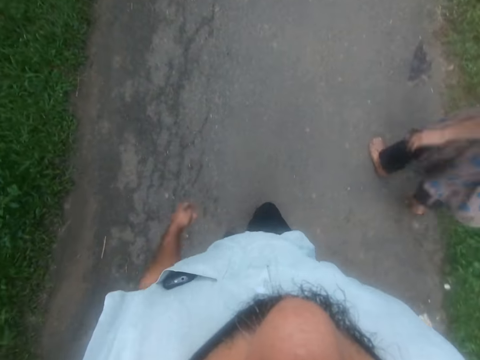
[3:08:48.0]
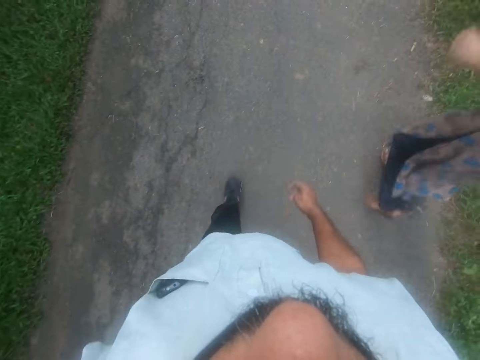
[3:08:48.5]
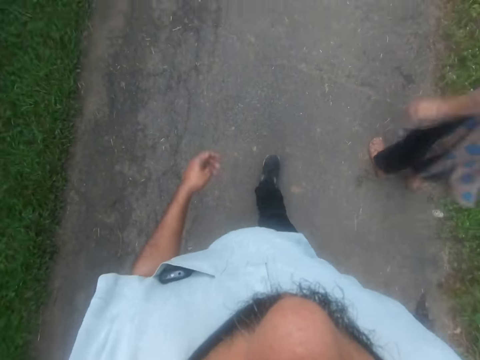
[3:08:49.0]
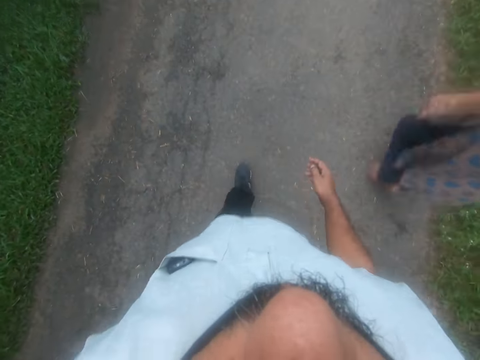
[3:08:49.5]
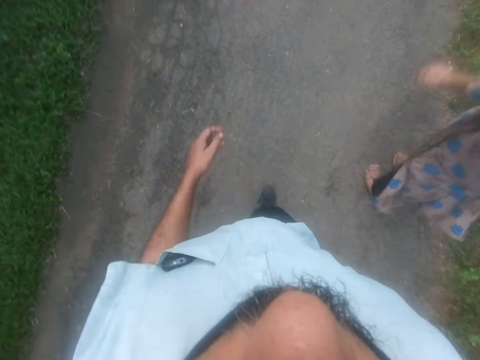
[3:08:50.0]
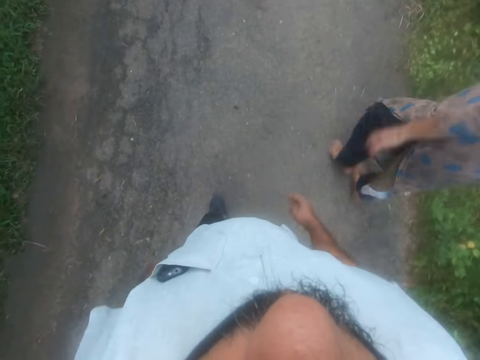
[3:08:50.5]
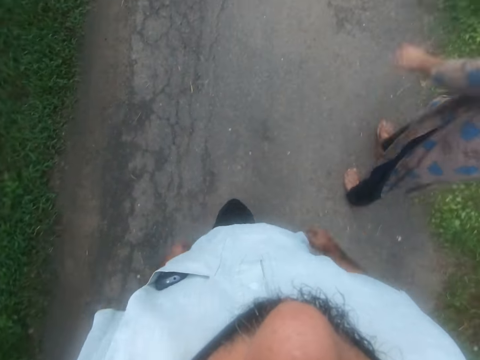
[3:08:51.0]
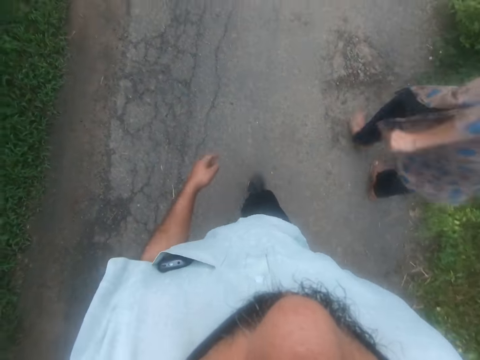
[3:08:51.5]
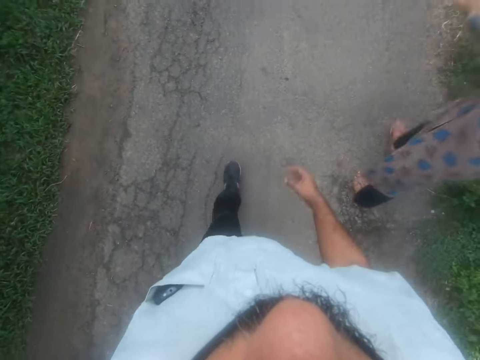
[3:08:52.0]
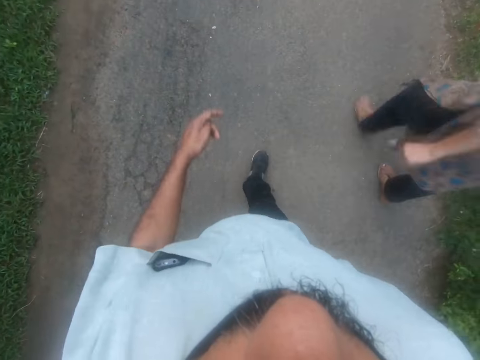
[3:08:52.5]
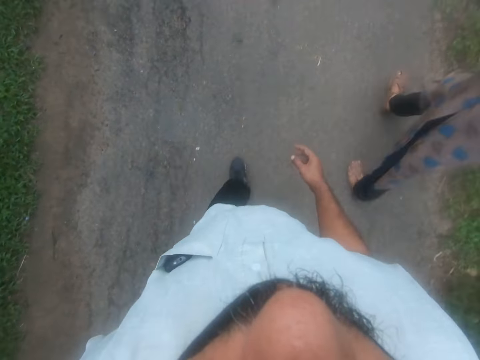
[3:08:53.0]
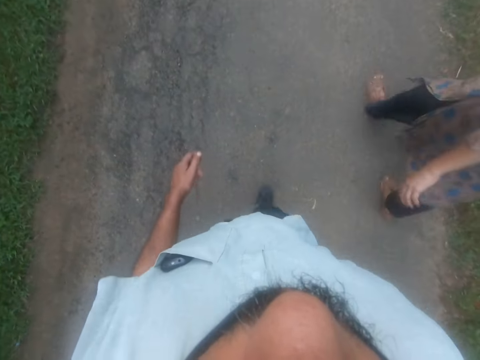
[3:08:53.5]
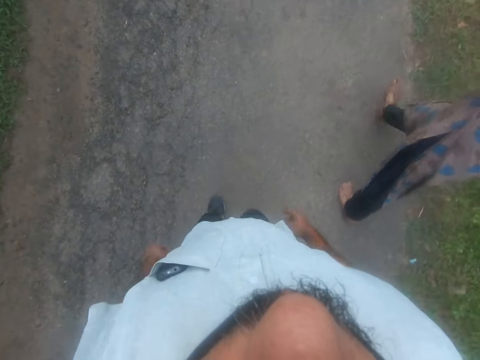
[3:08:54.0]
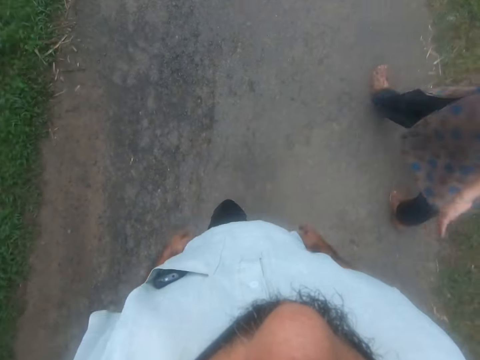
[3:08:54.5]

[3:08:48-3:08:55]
The camera wearer interacts with a woman.

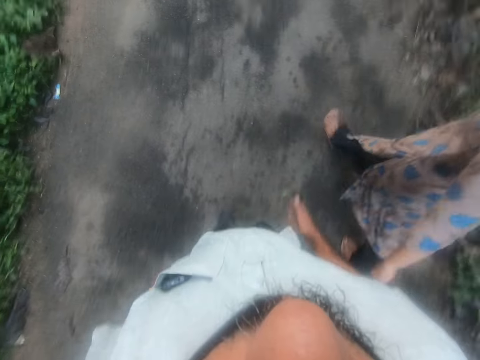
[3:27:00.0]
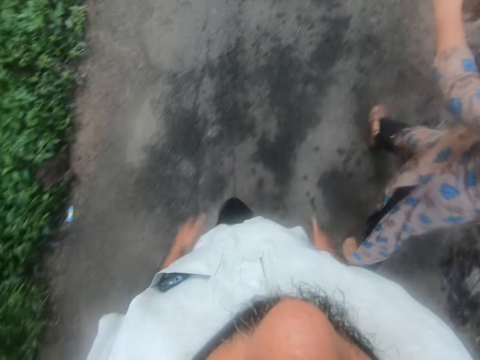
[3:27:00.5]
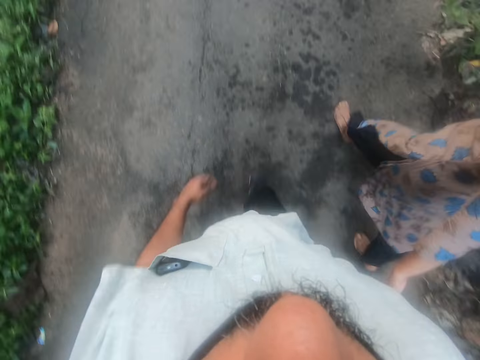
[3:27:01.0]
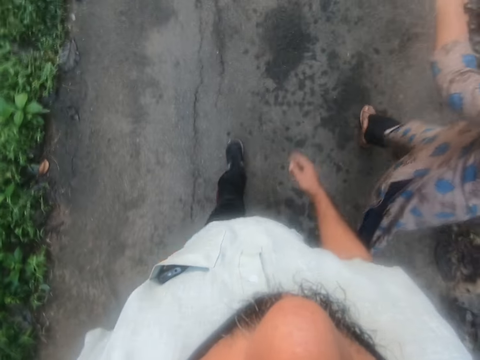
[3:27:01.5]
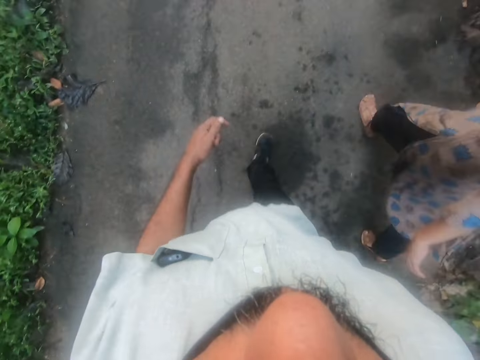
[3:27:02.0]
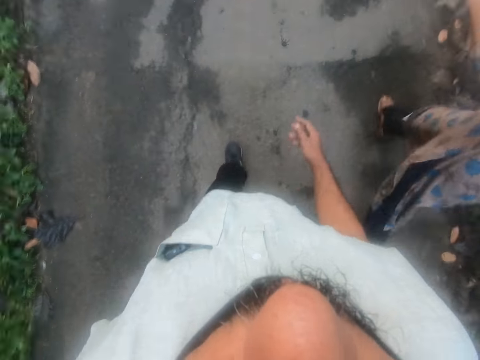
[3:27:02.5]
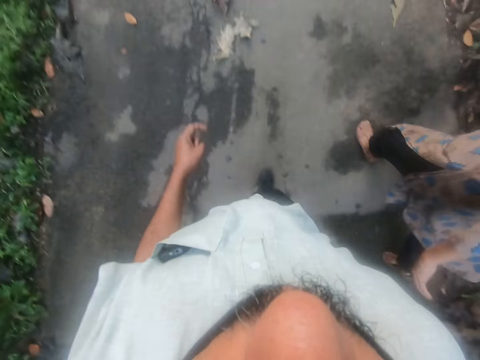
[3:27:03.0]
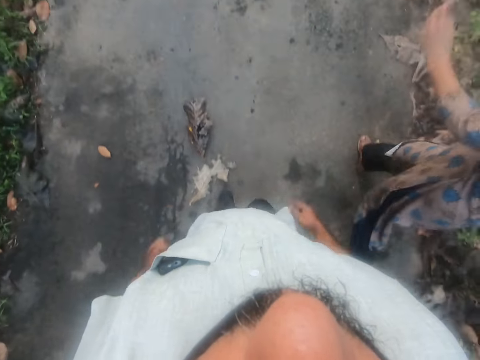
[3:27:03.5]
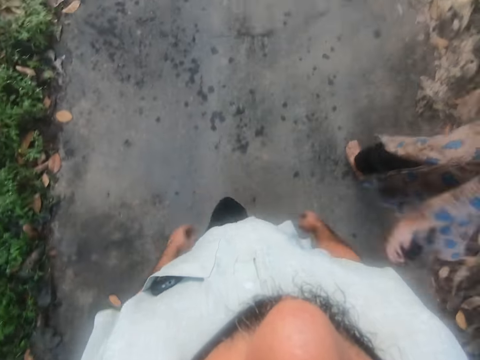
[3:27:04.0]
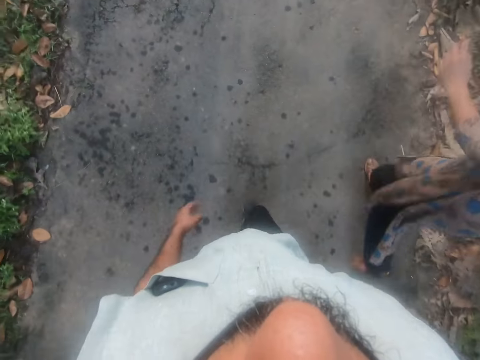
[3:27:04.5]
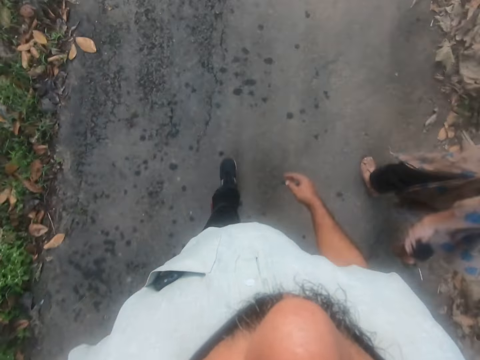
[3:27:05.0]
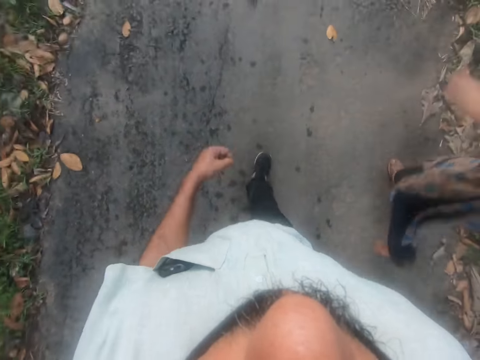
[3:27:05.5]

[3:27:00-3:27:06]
The camera wearer walks on a road with a woman beside him.

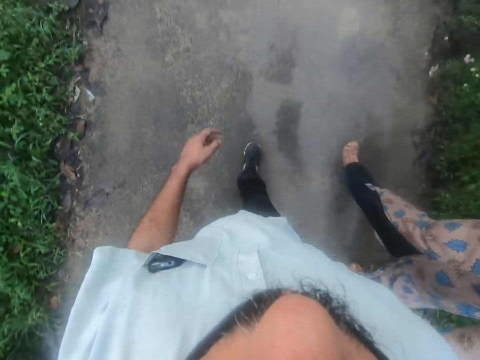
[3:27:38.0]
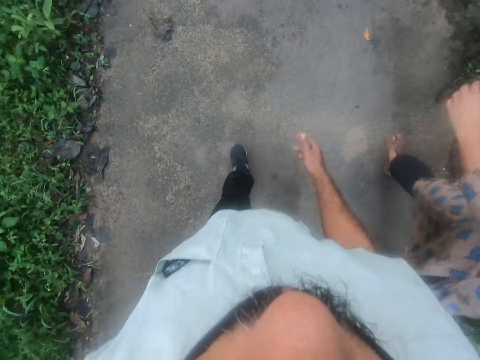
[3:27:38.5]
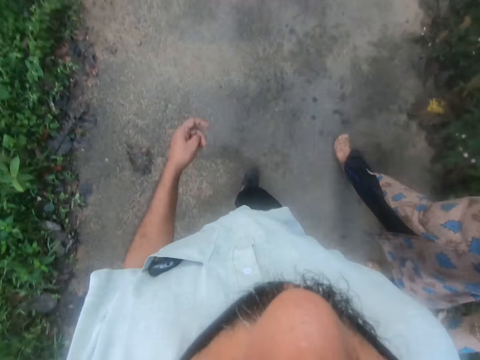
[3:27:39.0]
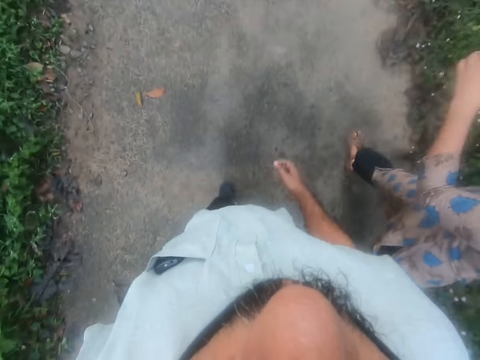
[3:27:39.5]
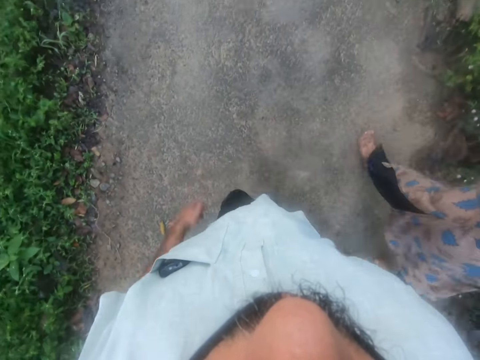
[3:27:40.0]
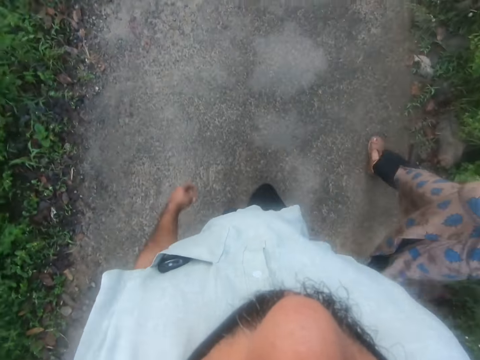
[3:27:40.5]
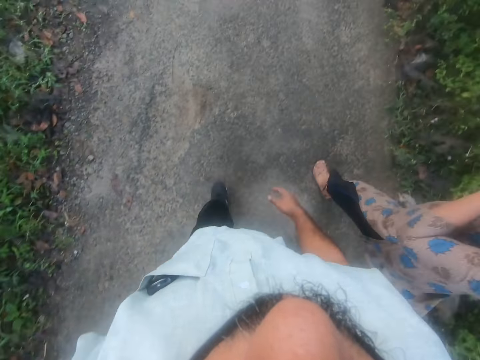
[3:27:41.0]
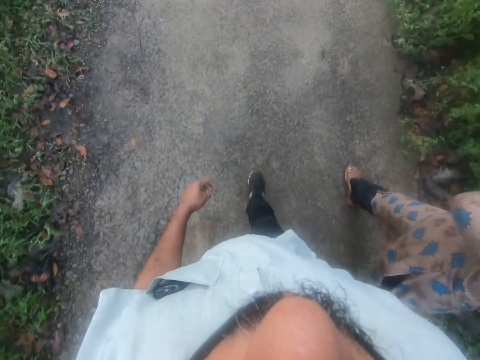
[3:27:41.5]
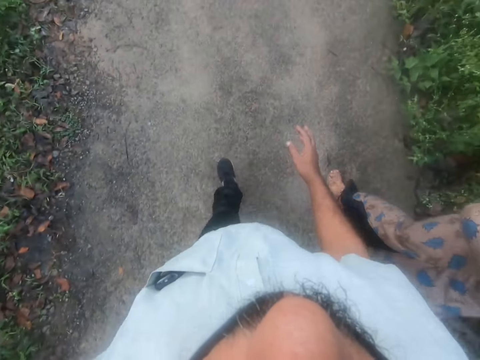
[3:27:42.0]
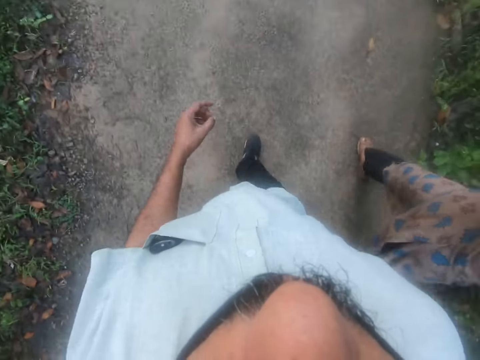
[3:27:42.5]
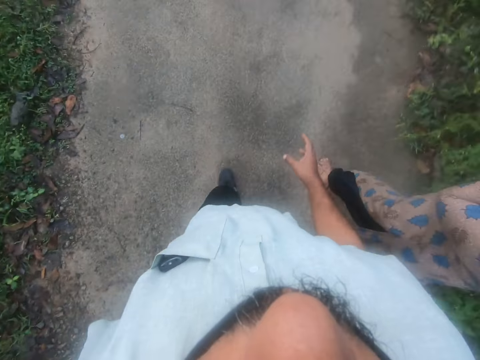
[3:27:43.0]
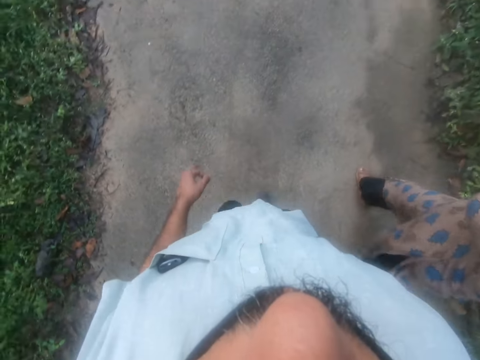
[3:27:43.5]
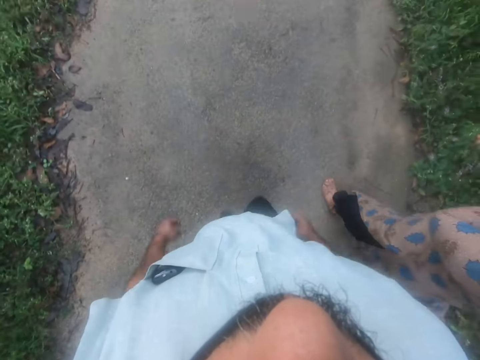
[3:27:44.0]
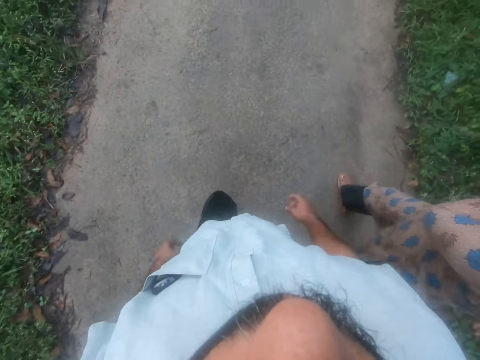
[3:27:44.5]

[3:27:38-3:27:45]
The woman touches her face with her left hand.

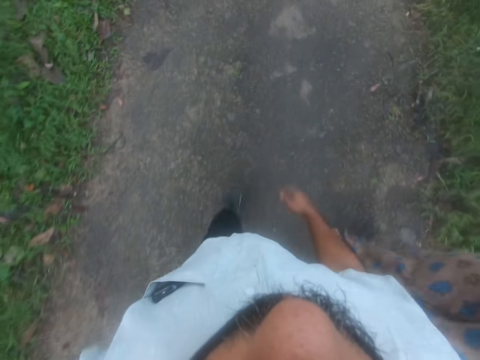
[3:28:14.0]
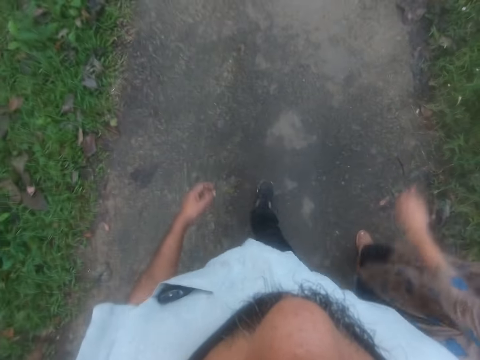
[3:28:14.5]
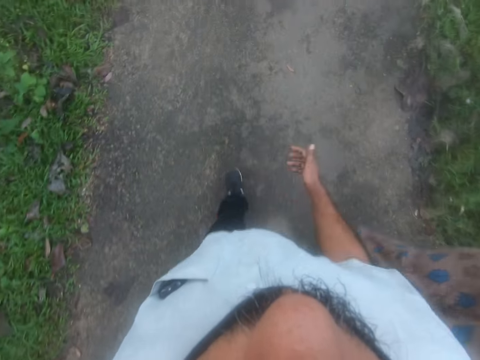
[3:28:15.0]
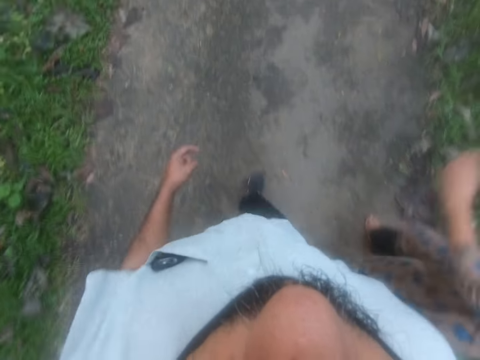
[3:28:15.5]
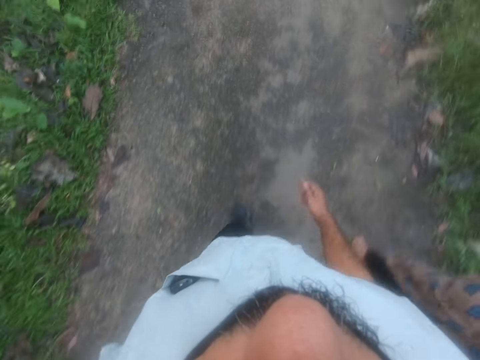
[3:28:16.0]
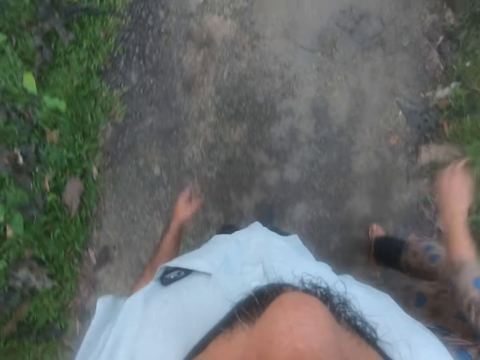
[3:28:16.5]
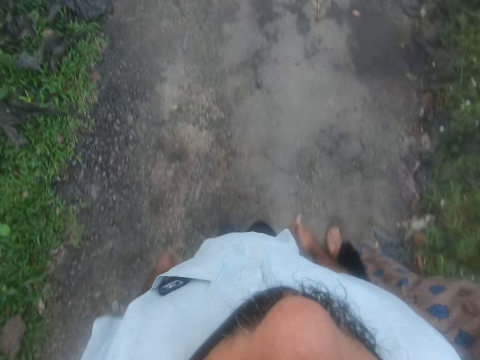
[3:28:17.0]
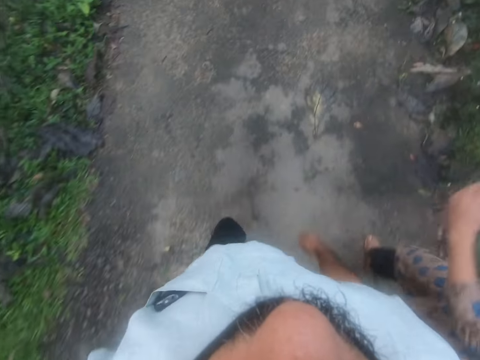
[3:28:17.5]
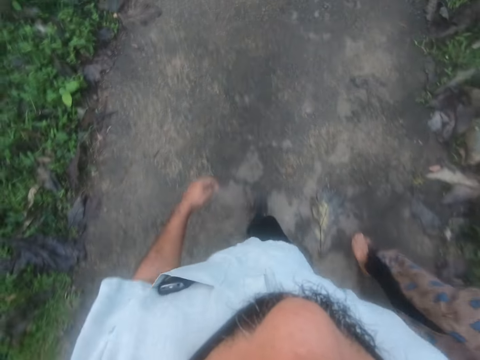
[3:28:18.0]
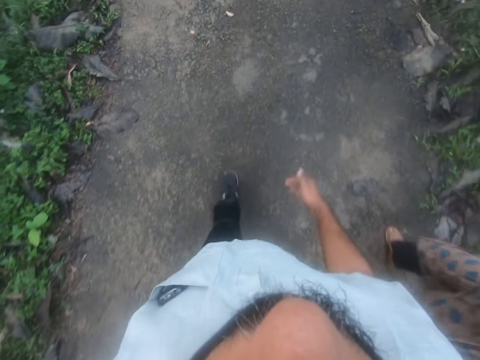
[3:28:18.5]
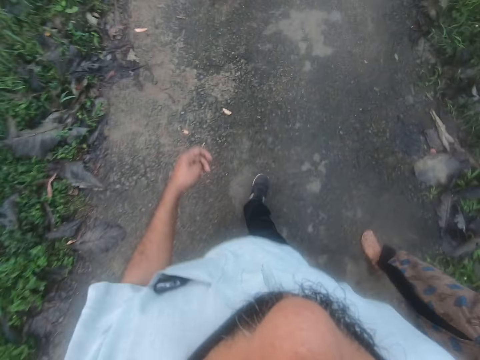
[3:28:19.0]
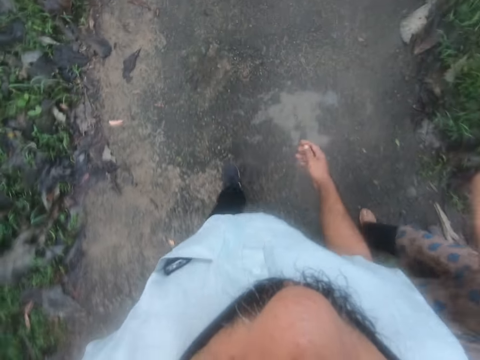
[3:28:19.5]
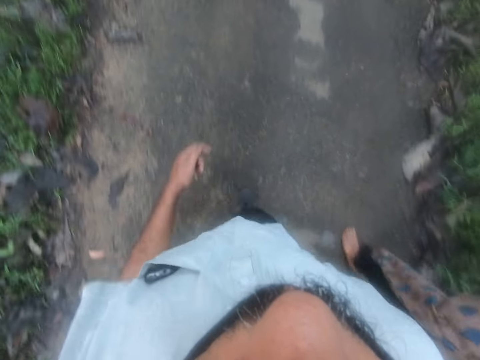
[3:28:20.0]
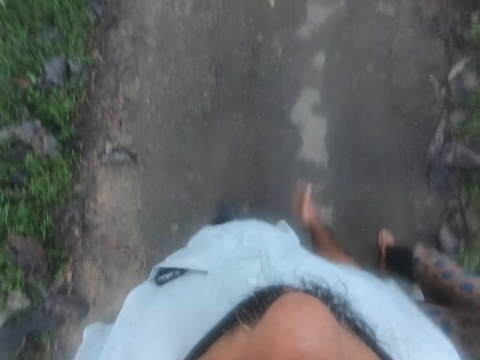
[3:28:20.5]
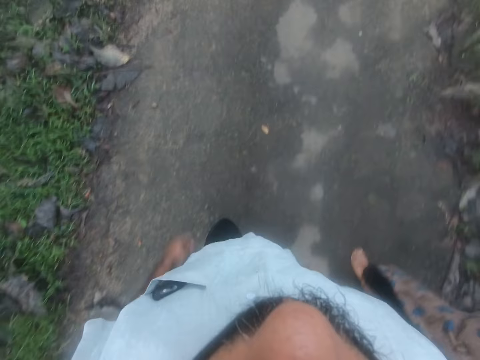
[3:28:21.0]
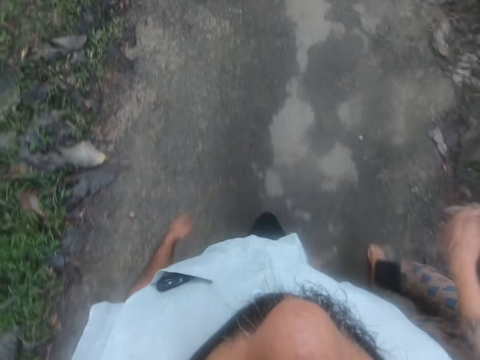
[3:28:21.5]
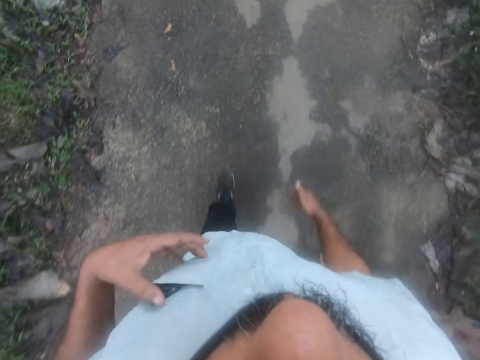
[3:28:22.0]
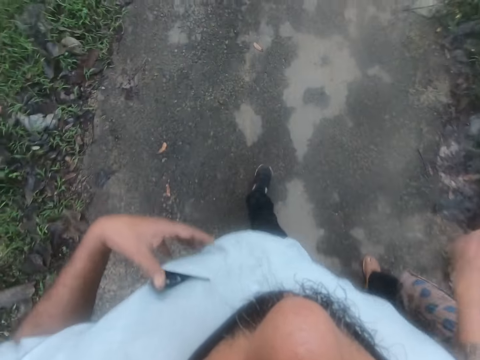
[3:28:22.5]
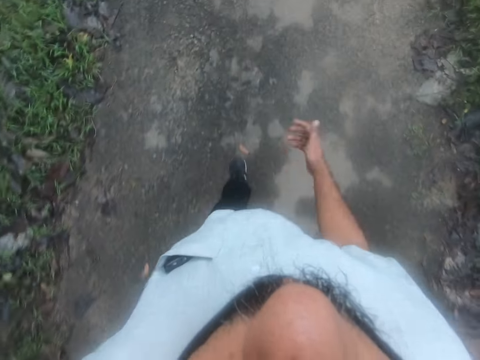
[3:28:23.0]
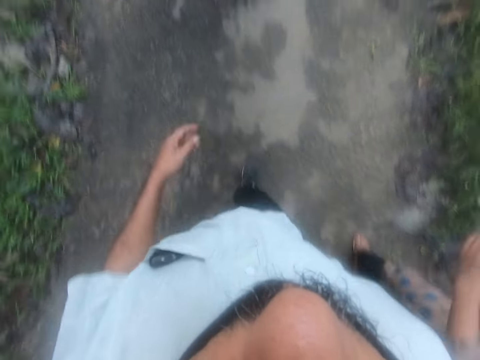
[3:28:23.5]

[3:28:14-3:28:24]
The camera wearer talks with the woman. He touches the mobile phone in his shirt pocket with his left hand. He withdraws his left hand from the mobile phone and walks along the walkway.
